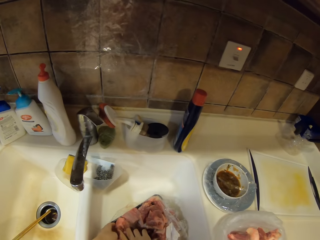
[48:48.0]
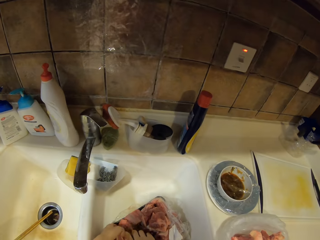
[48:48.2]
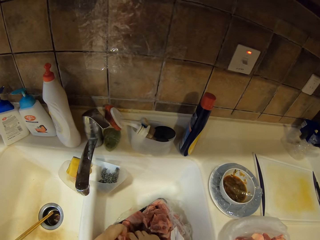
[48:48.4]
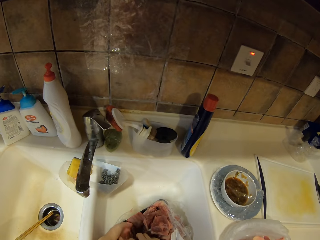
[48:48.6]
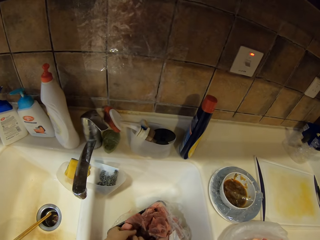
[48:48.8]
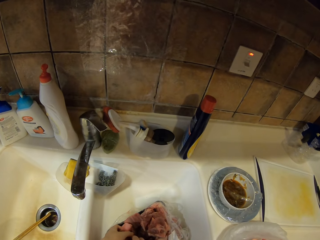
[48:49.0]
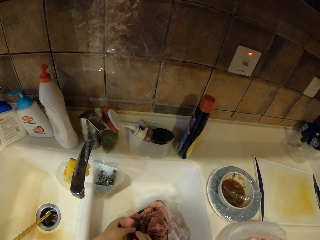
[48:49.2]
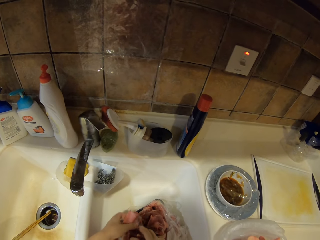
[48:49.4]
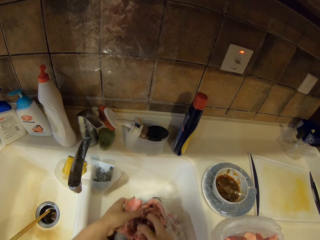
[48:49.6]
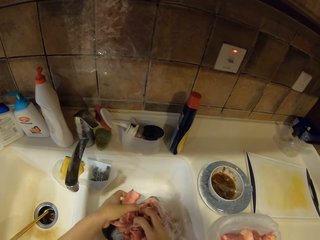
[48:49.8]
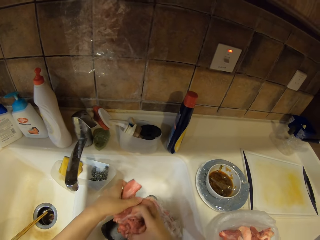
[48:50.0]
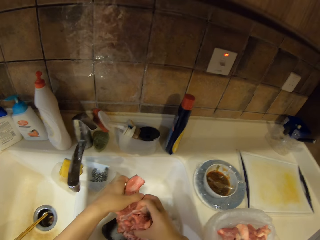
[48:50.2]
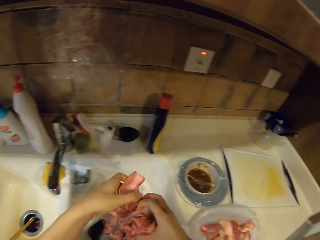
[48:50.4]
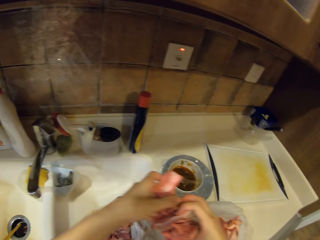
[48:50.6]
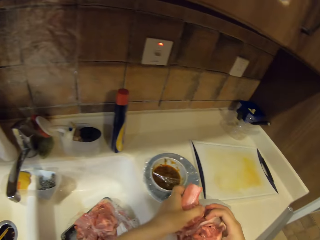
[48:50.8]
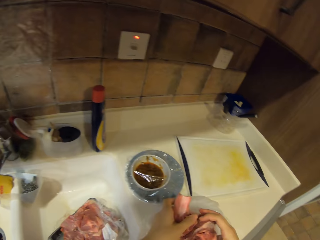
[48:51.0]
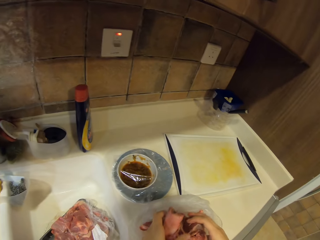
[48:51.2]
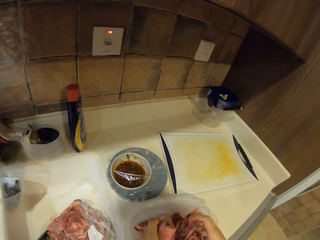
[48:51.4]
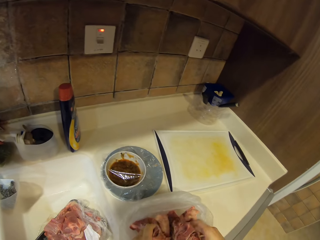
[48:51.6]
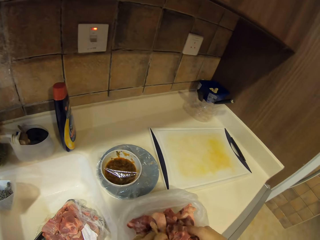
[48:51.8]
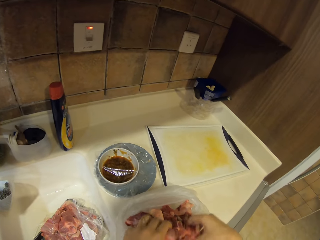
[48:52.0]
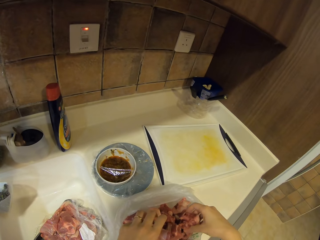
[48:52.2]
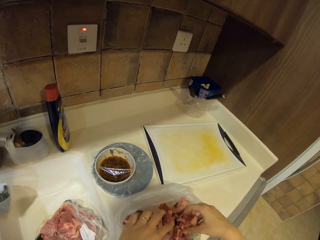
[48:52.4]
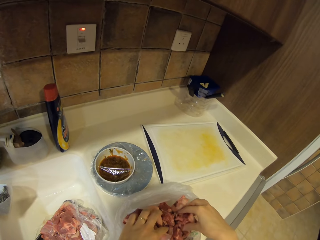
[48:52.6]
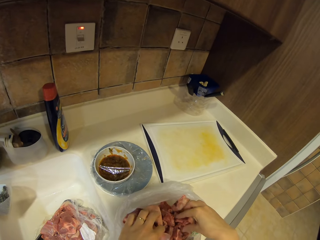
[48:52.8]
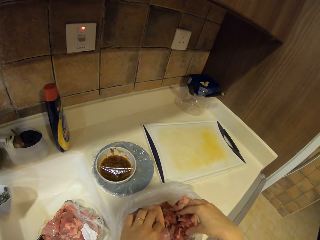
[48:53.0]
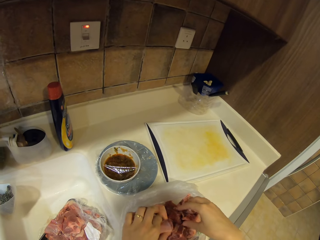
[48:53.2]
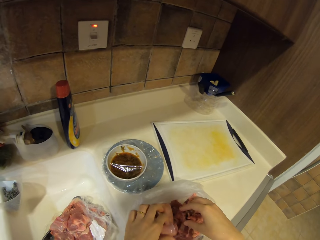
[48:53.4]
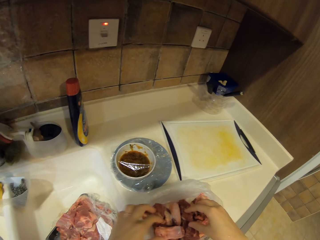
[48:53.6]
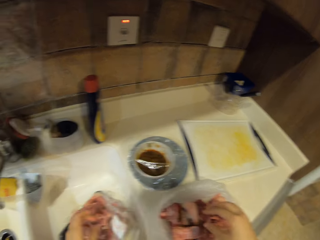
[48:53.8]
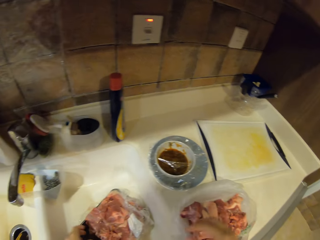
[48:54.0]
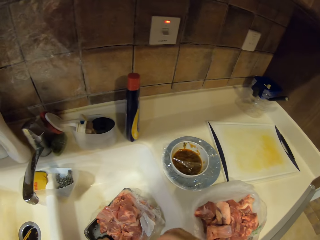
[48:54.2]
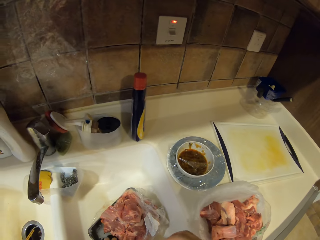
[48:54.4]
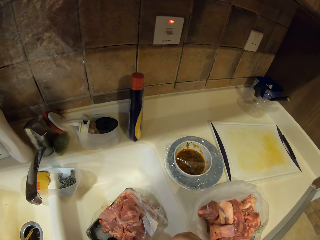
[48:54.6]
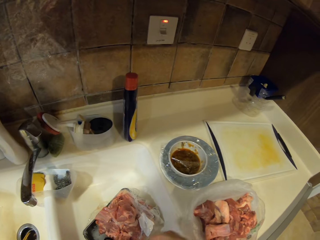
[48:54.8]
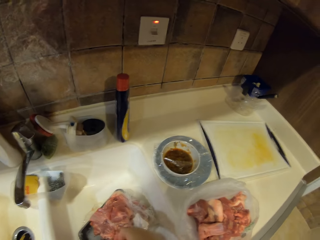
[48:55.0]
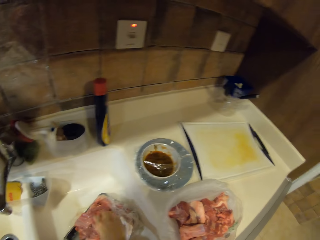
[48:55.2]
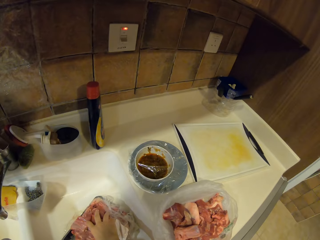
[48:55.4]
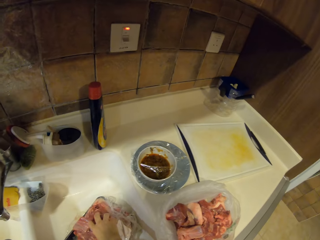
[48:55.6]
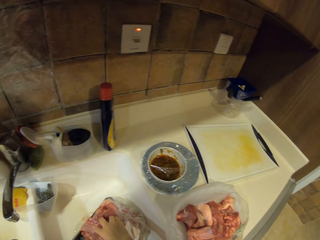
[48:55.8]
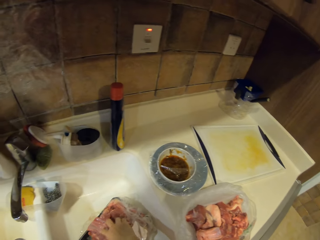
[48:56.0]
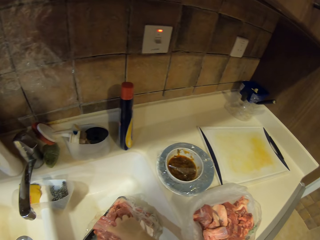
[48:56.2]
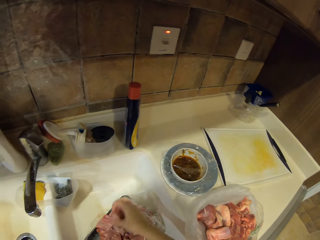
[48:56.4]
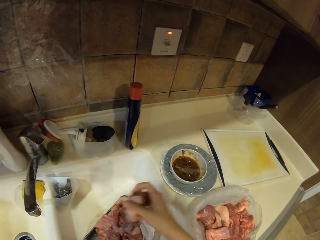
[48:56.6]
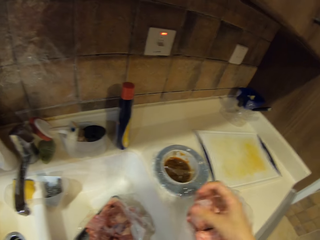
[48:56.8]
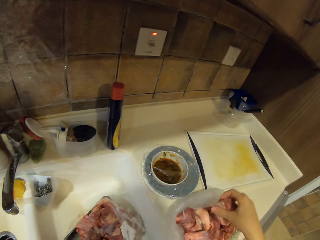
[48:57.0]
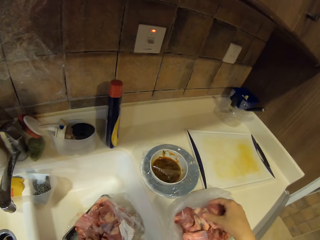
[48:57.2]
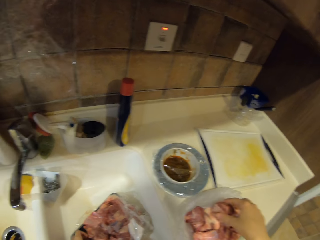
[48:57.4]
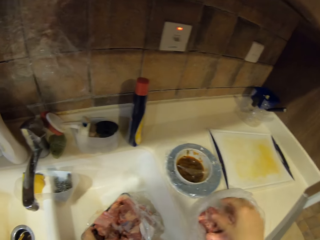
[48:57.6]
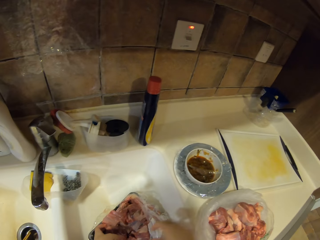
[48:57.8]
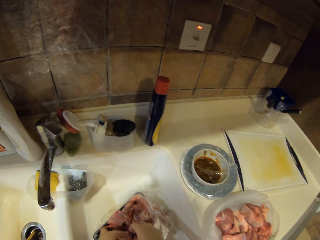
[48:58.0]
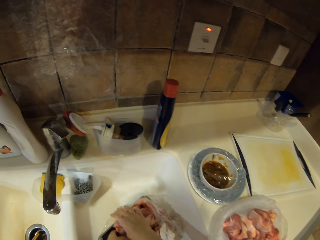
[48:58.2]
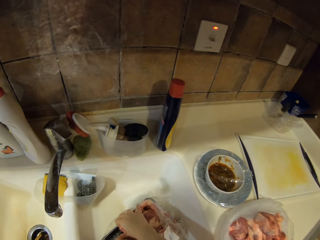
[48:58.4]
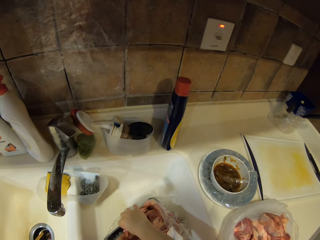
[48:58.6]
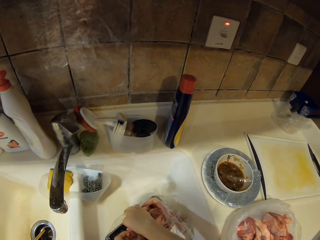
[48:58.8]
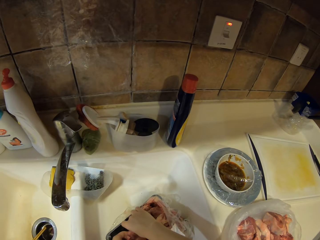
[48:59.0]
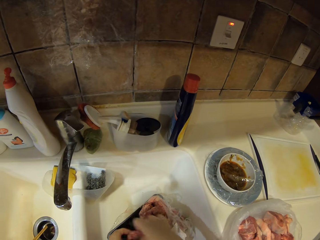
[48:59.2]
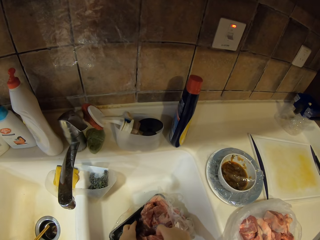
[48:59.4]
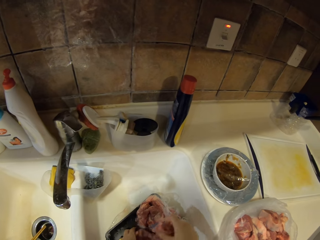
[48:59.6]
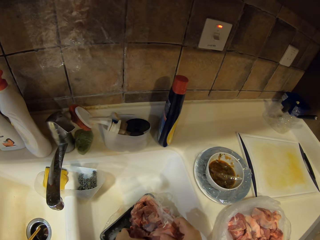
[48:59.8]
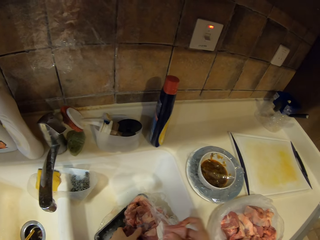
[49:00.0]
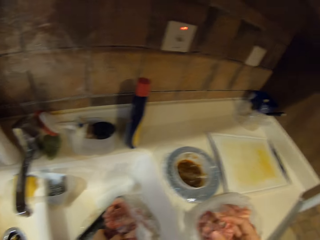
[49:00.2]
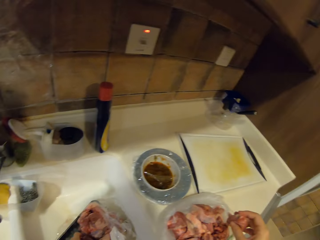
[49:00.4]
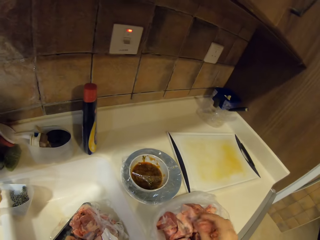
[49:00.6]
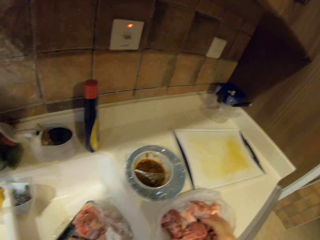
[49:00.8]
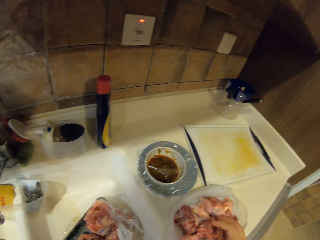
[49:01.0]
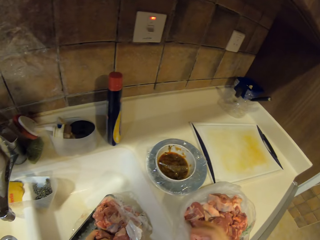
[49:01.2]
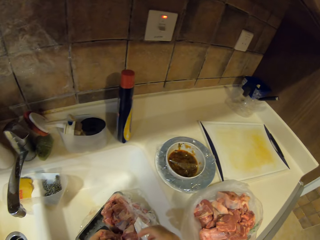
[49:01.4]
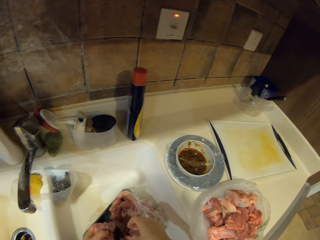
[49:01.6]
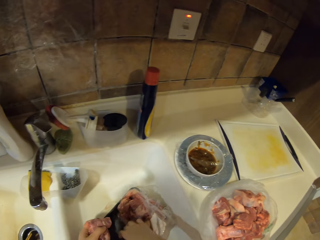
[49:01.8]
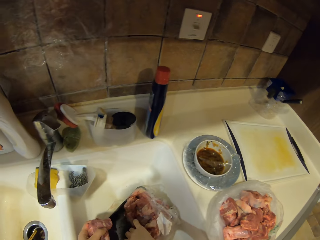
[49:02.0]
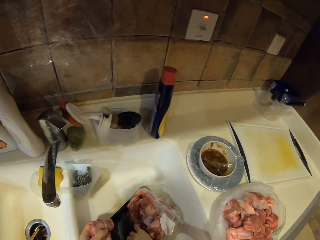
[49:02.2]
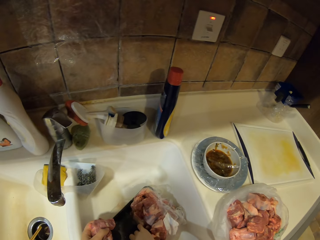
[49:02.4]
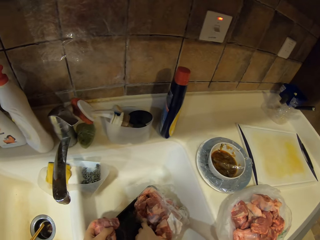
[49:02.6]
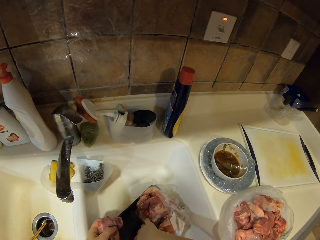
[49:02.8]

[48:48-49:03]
The camera wearer picks meat pieces in the container. They place the meat pieces in a plastic paper. They pick meat pieces in the container. They place the meat pieces in the plastic paper. They pick meat pieces in the container. They place the meat pieces in the plastic paper.

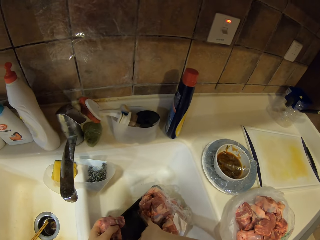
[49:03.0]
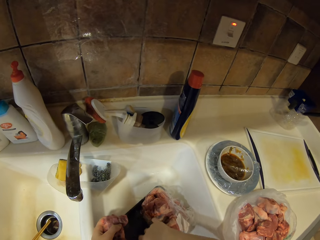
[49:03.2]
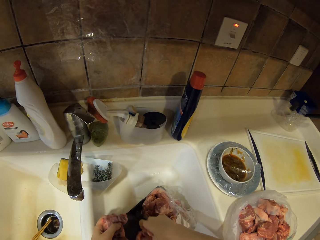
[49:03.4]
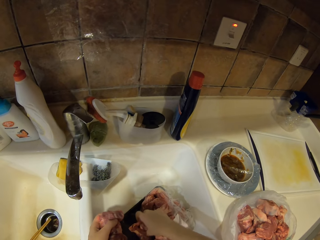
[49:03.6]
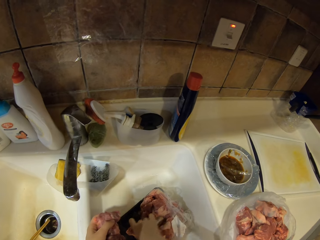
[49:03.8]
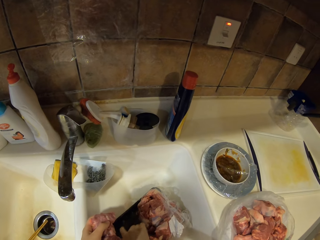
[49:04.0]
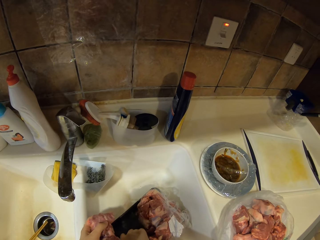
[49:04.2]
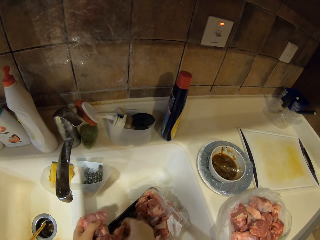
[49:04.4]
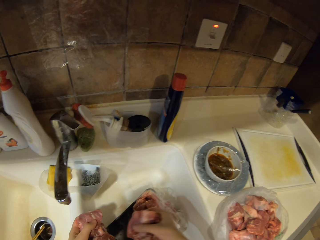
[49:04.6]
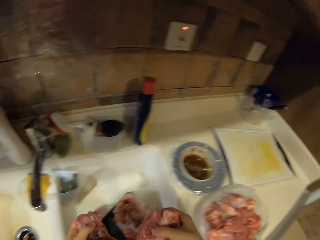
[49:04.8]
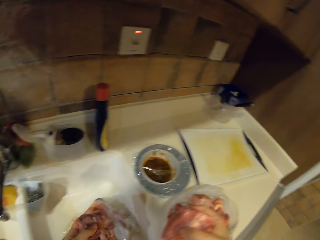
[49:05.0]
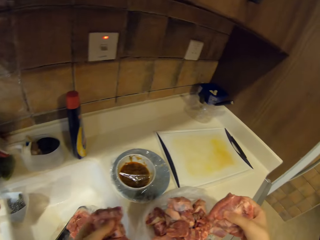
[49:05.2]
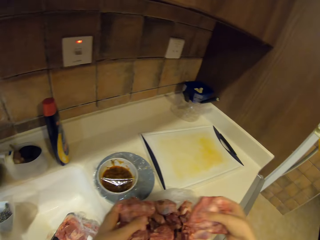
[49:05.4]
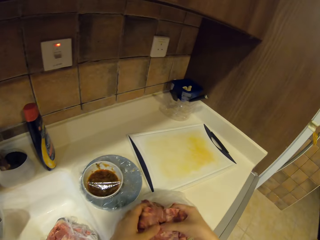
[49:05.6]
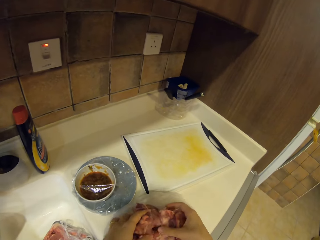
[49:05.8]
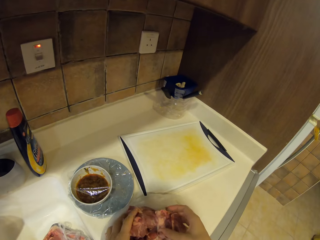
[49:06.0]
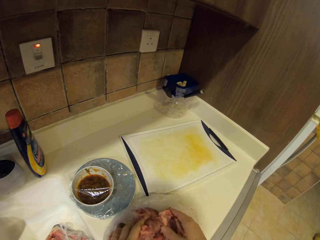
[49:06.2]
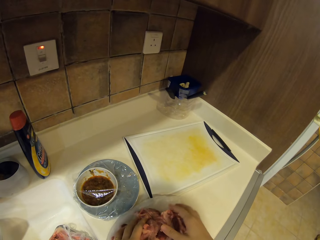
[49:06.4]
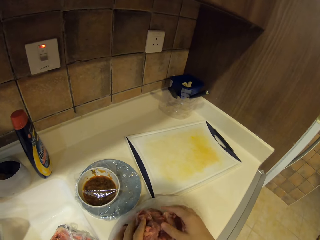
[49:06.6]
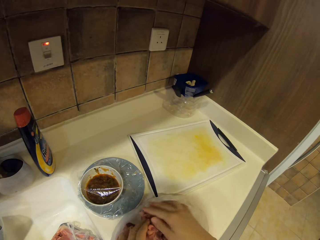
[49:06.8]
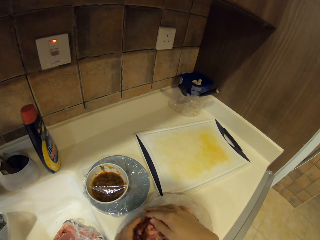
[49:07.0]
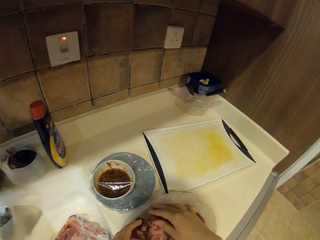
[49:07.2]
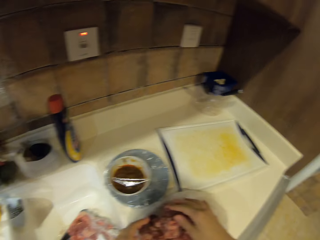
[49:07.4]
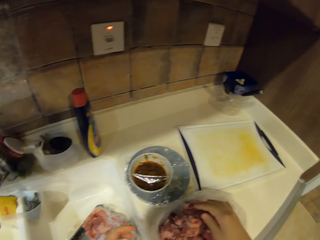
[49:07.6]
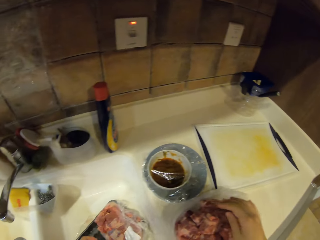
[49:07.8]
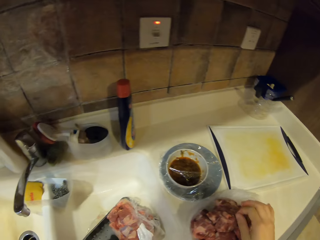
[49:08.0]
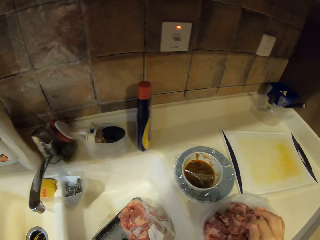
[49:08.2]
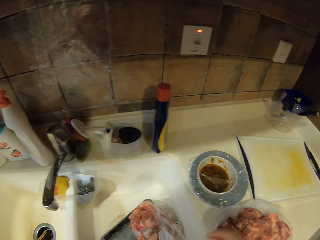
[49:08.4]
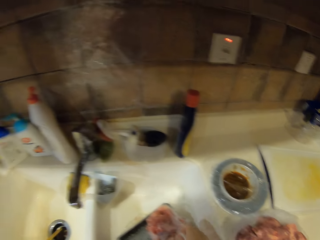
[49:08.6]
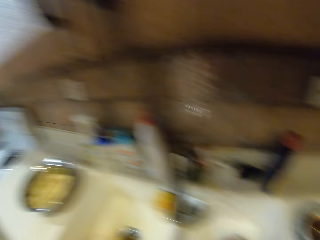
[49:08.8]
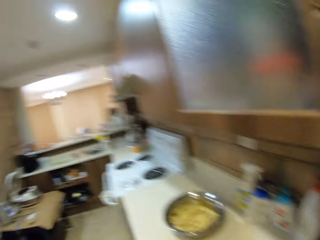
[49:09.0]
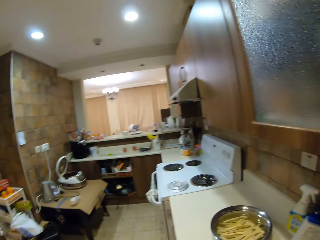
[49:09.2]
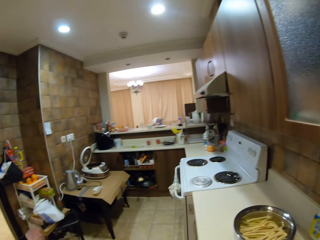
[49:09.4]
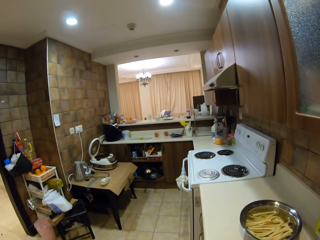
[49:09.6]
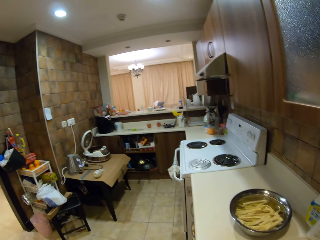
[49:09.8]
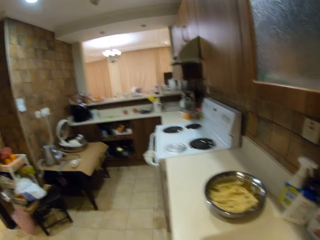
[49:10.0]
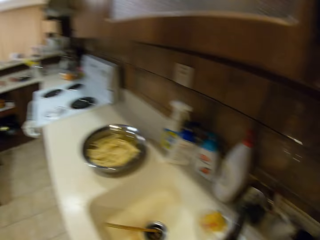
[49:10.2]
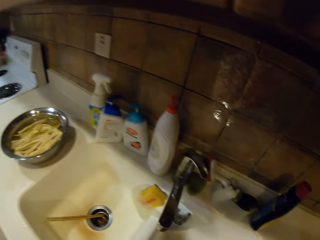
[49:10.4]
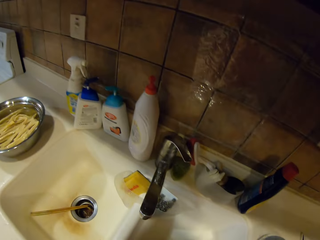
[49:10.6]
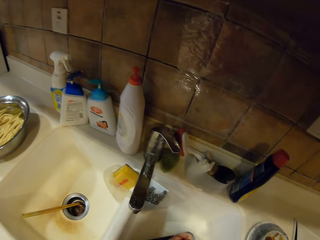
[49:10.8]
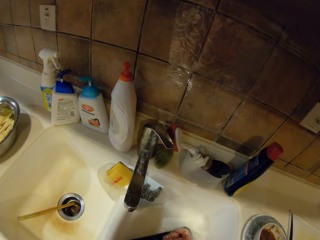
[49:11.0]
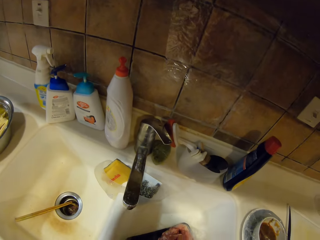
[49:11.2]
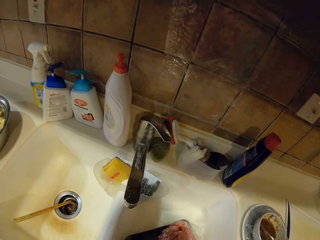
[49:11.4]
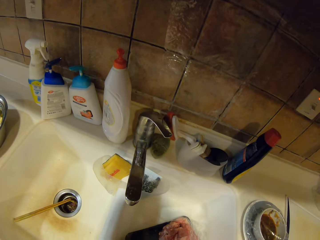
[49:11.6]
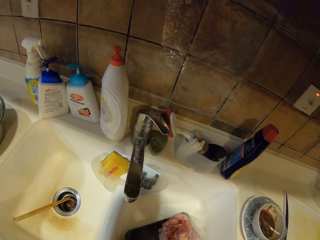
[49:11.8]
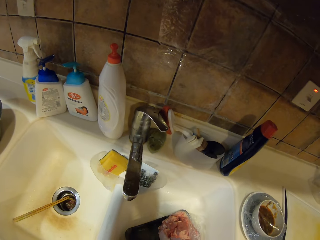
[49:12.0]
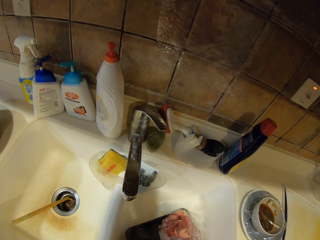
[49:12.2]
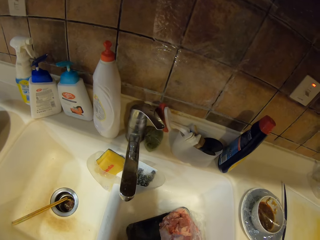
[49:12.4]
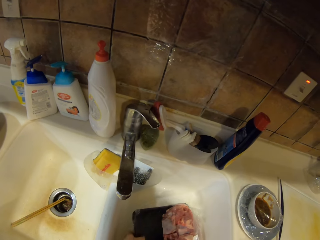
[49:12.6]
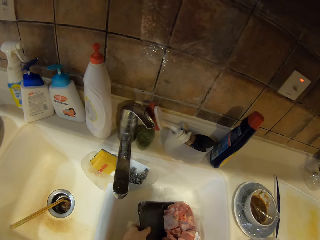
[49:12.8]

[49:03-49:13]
The camera wearer picks meat pieces in the container. They place the meat pieces in a plastic paper. They speak to a person. They look around. They look at the meat pieces in the container.
